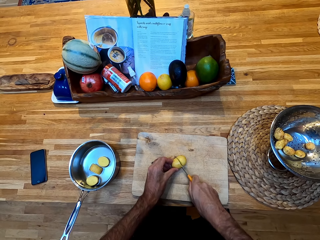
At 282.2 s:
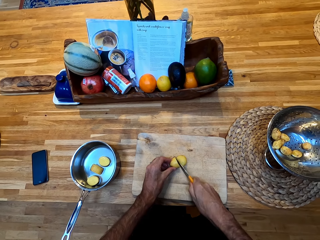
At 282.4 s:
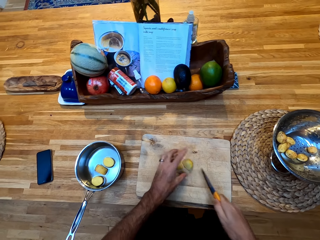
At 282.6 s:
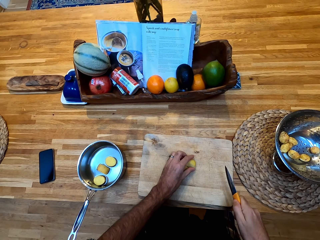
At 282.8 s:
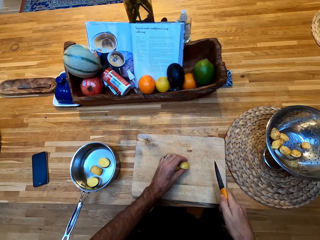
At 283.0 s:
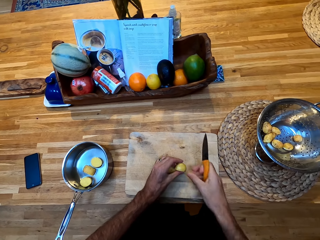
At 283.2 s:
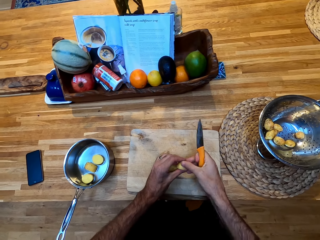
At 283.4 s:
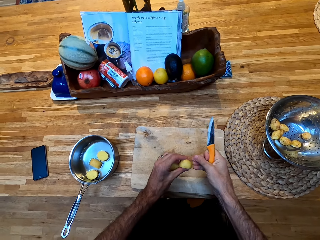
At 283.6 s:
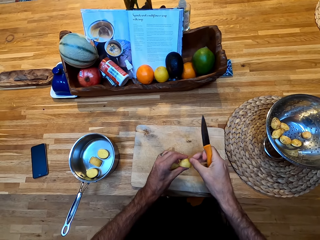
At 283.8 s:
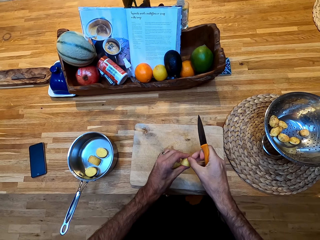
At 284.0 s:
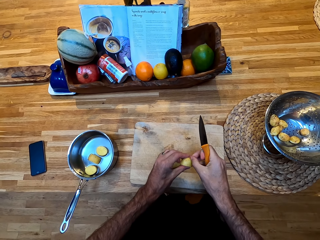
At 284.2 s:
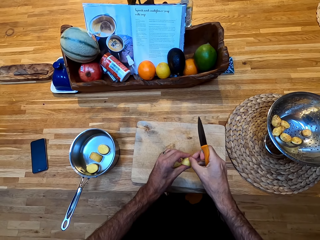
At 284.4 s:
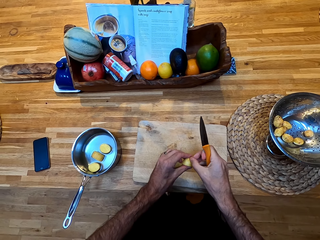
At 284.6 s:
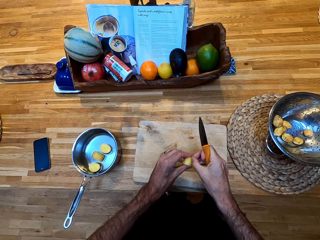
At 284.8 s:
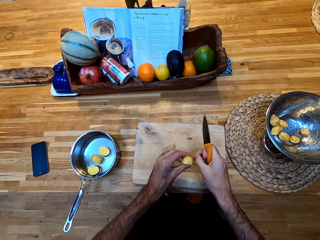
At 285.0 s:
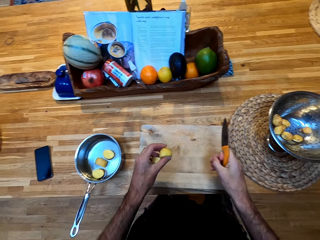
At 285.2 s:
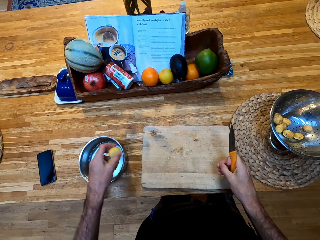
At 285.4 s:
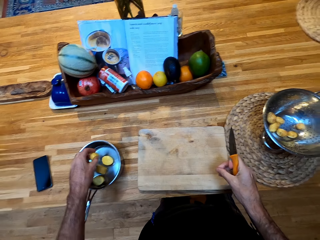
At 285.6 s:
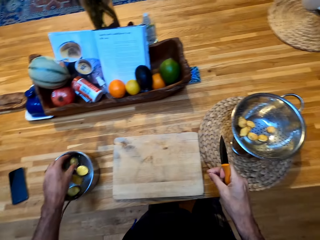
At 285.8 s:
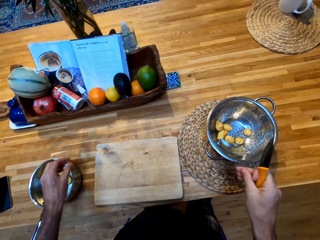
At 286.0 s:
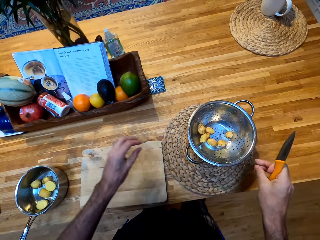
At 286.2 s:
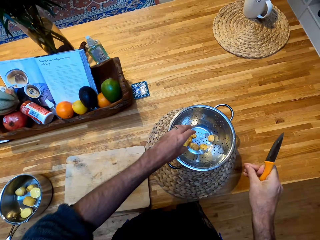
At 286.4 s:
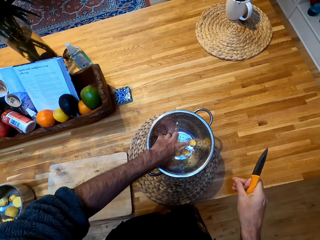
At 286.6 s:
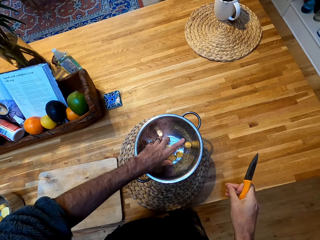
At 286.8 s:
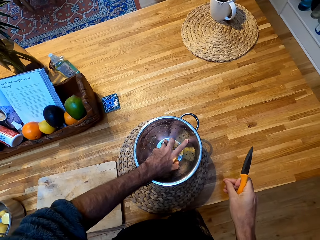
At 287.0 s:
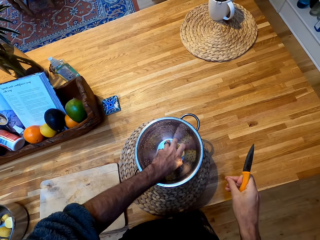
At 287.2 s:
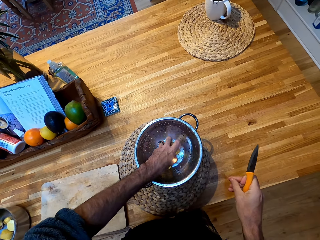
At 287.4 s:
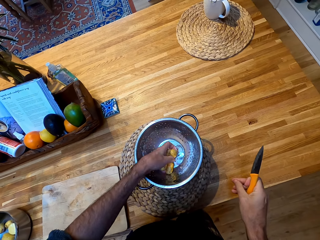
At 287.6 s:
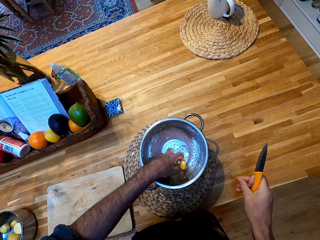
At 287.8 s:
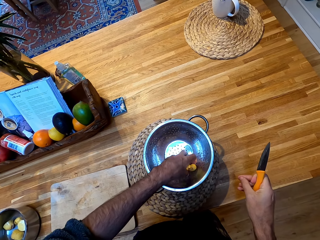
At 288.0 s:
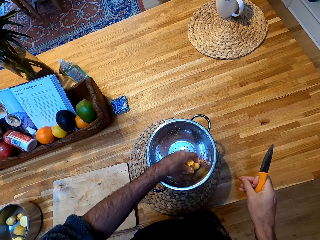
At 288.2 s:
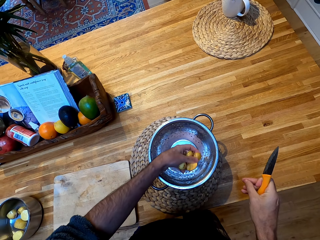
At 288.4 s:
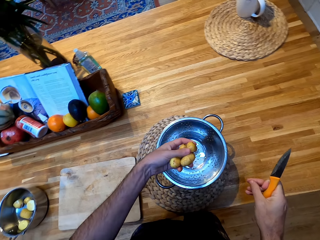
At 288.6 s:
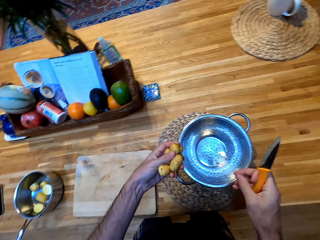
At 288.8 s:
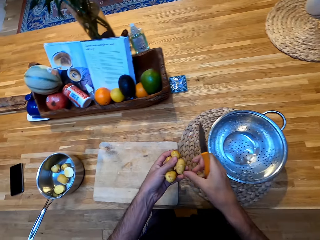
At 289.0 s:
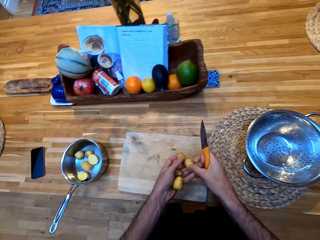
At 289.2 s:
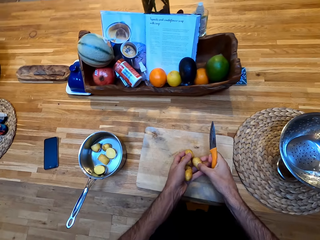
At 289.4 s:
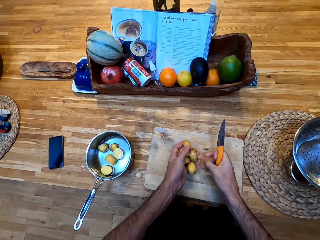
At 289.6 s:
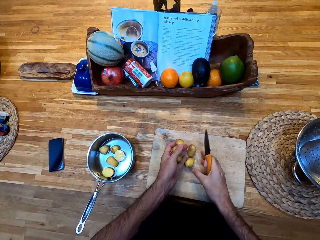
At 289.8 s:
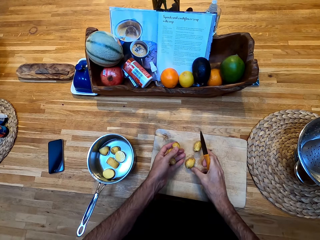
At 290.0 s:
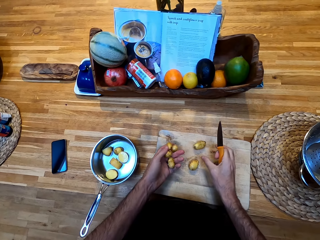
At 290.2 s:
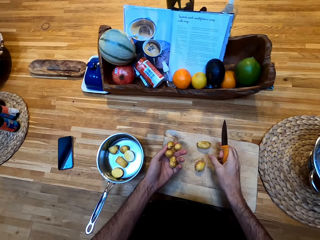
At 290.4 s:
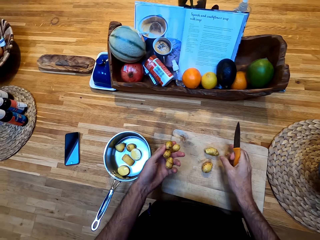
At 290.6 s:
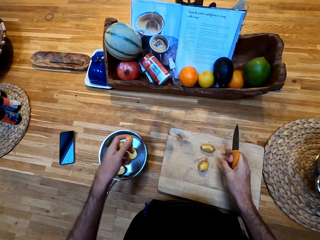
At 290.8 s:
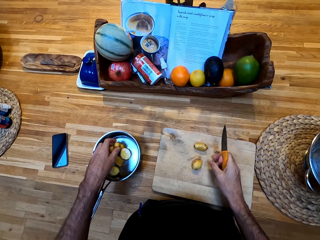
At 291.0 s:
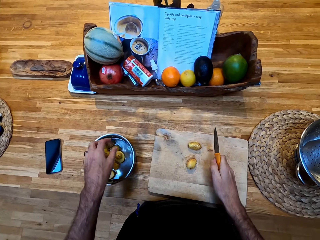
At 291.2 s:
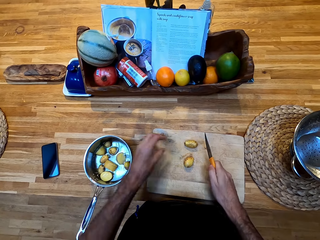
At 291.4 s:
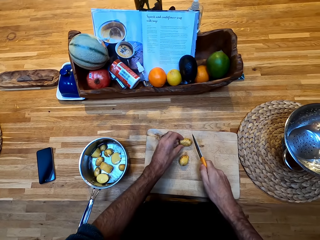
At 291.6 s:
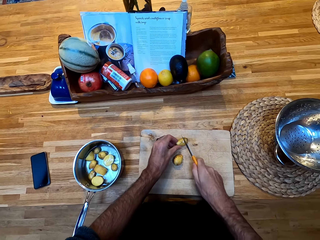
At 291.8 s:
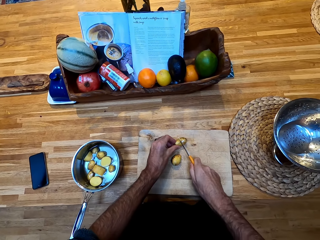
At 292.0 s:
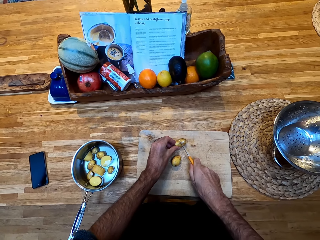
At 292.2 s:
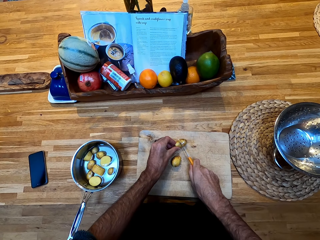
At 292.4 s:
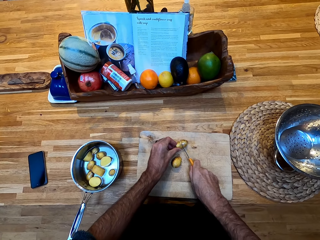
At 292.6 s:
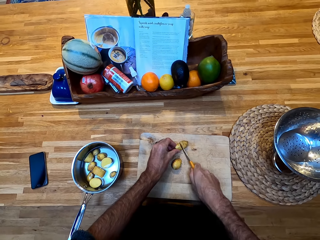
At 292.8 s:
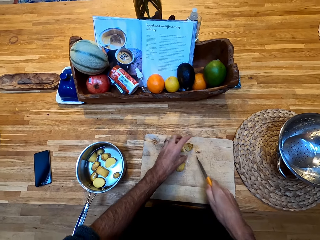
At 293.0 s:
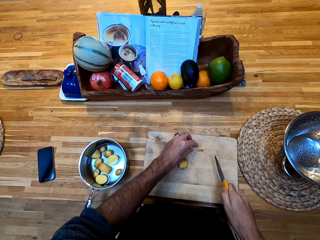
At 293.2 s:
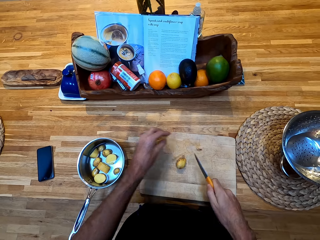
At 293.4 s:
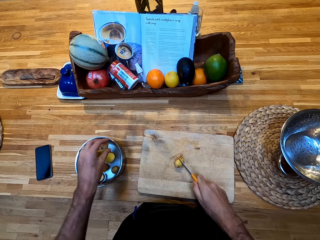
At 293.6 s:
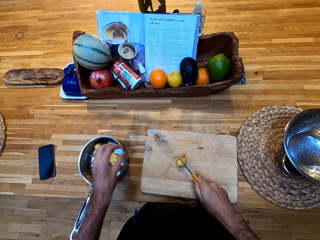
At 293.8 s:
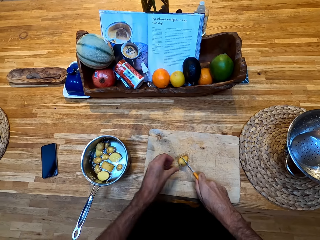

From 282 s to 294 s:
The camera wearer removes unwanted dirt from the potato. They put the potato in the saucepan with water. They pick potatoes from the strainer and place the potatoes on the chopping board. They put the potato in the saucepan with water. They chop the potato on the chopping board and put pieces of potato in the saucepan with water.

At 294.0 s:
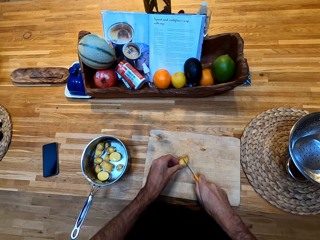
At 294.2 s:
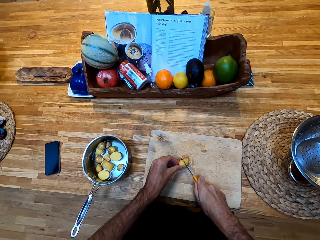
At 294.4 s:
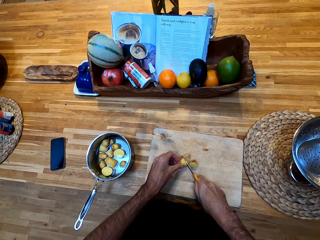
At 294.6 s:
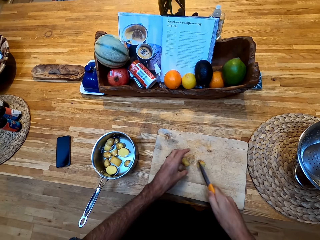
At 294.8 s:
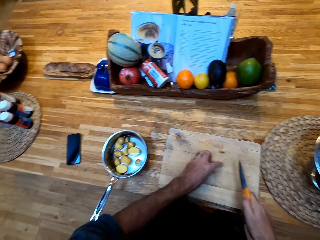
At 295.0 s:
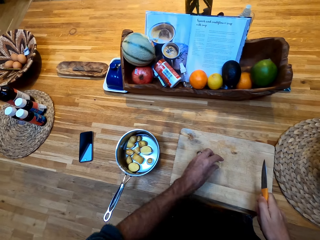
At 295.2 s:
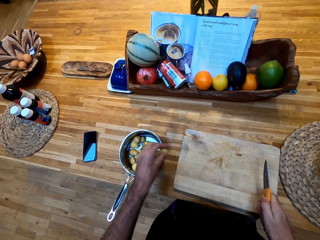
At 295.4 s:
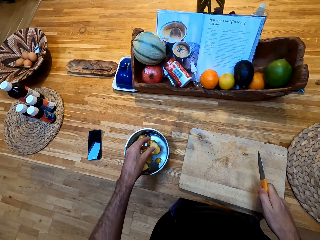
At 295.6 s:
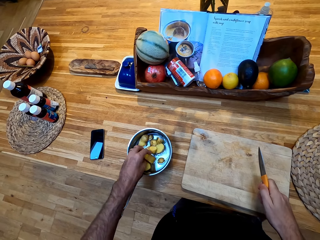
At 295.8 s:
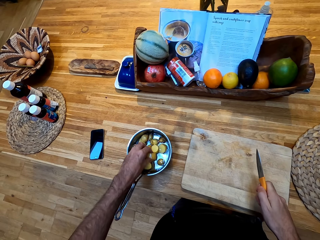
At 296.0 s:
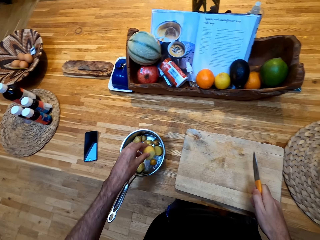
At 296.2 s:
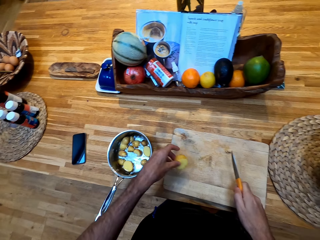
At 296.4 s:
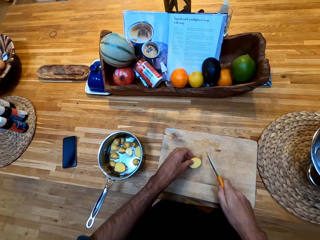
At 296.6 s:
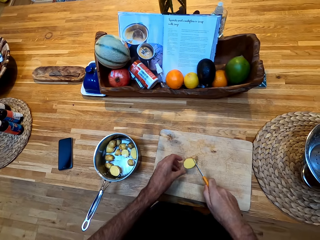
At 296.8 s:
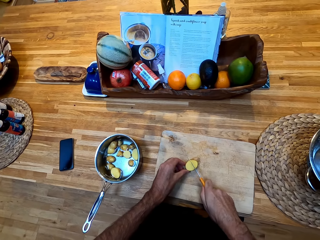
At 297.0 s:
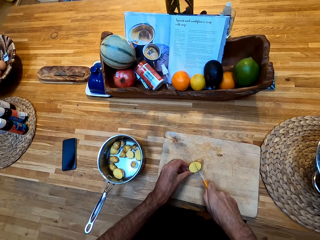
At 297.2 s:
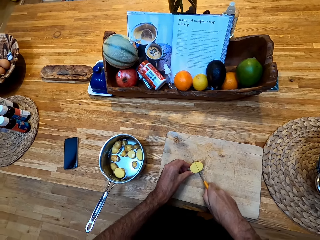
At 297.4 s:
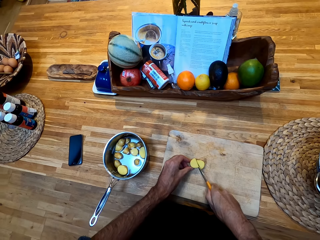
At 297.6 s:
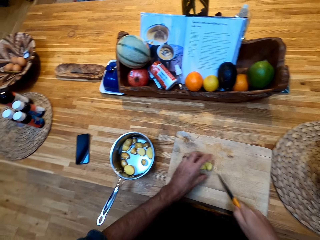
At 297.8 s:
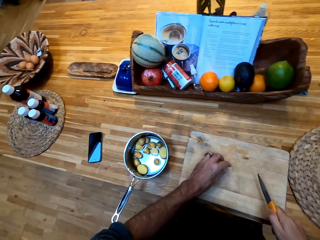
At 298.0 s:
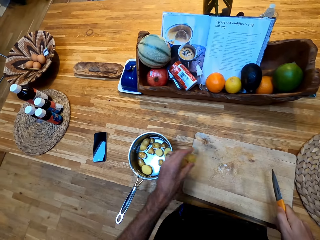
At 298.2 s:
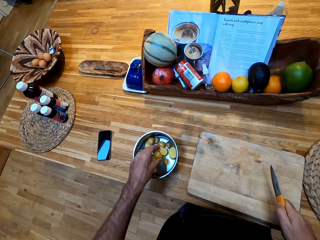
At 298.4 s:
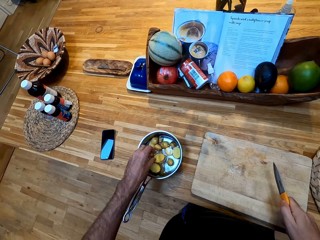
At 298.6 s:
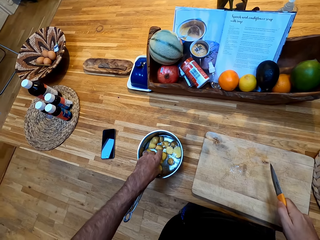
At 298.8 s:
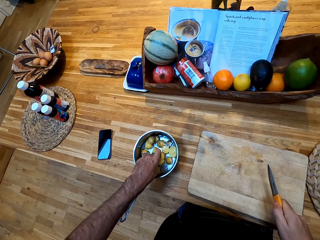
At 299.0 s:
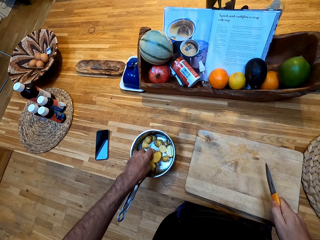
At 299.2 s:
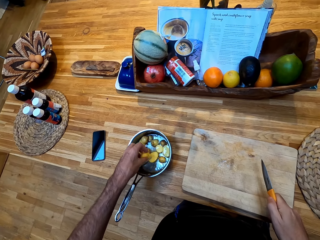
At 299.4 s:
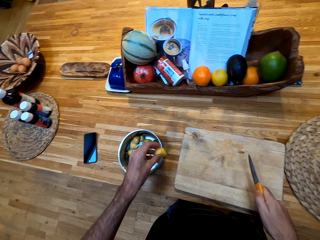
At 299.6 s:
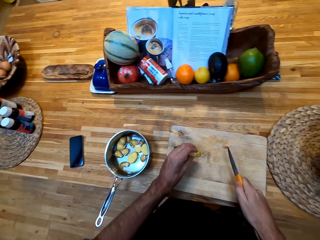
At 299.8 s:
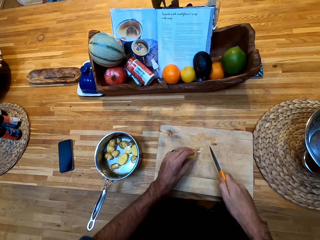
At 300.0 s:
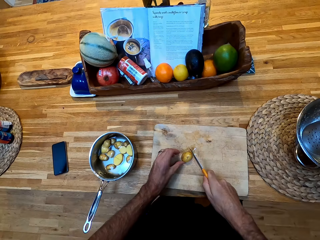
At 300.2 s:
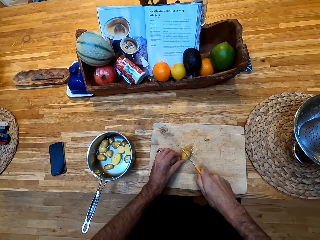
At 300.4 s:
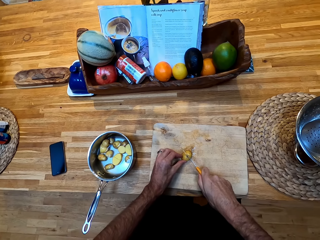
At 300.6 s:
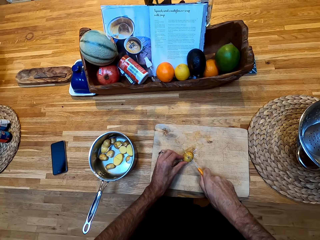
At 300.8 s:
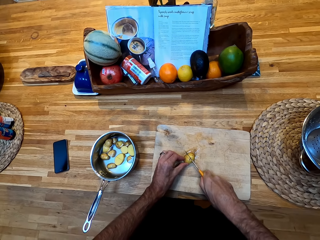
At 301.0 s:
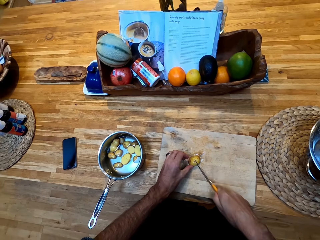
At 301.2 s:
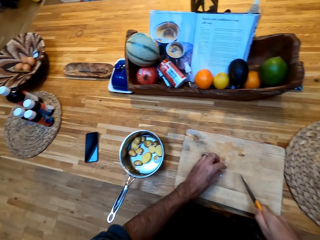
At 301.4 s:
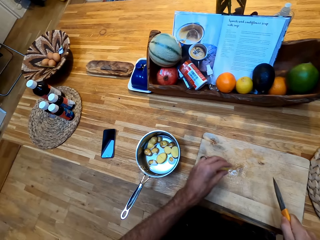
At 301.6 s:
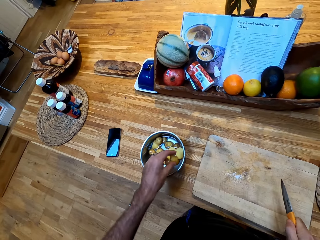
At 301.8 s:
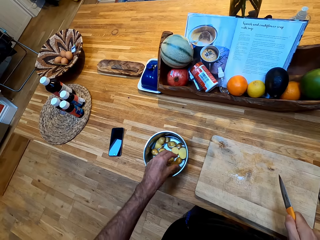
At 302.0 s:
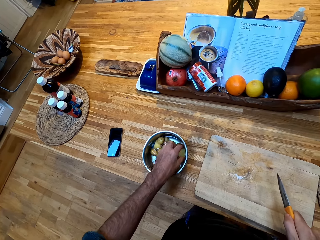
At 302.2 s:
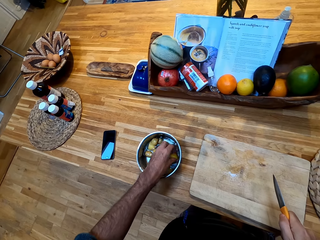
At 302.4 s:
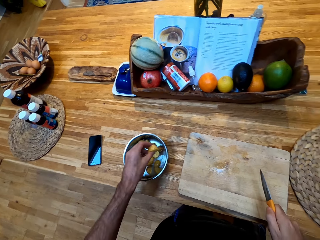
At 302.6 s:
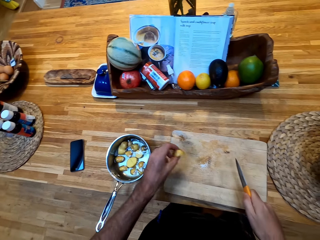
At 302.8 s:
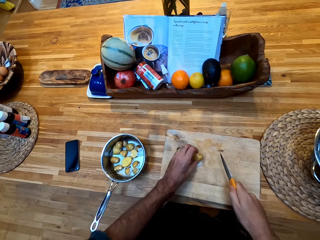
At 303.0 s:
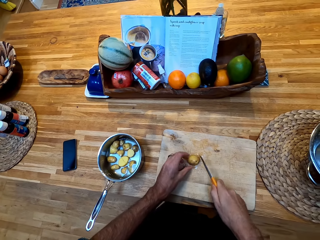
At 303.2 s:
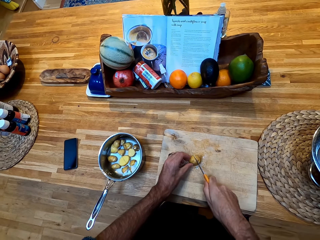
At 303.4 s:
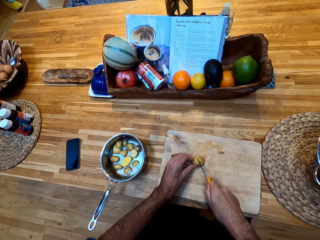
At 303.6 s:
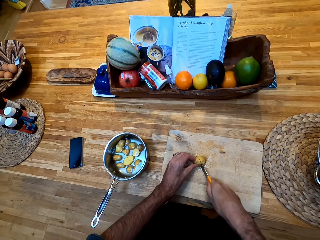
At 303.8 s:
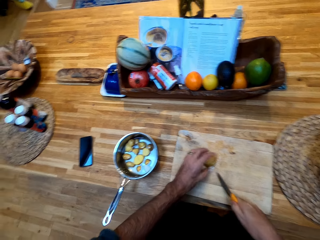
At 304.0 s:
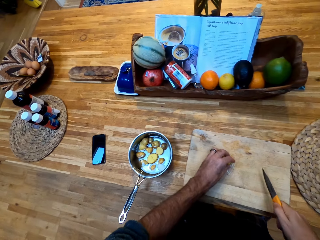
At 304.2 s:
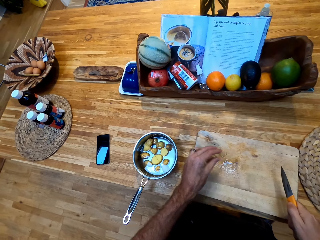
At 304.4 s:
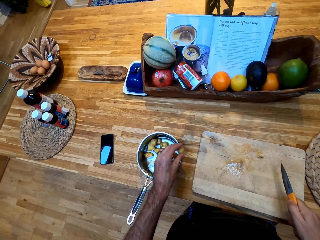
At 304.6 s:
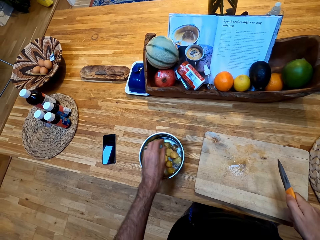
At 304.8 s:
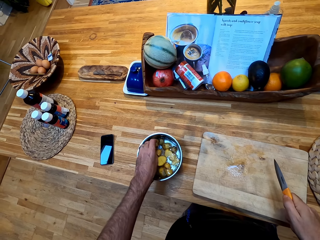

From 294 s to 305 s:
The camera wearer chops the potato on the chopping board and puts pieces of potatoes in the saucepan or cooking pot with water. They pick the potato from the saucepan water. They chop the potato on the chopping board and put pieces of potato in the saucepan with water. They pick the potato from the saucepan water. They chop the potato on the chopping board and put pieces of potatoes in the saucepan with water. They pick the potato from the saucepan water. They chop the potato on the chopping board and put pieces of potatoes in the cooking pot.
